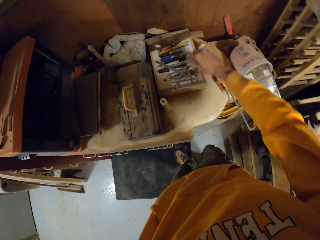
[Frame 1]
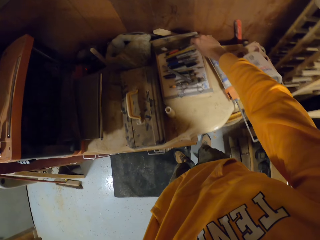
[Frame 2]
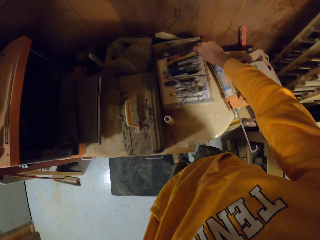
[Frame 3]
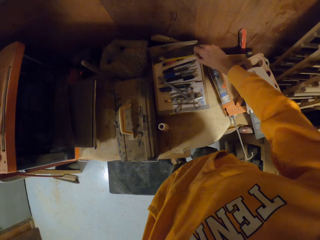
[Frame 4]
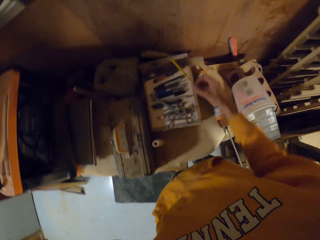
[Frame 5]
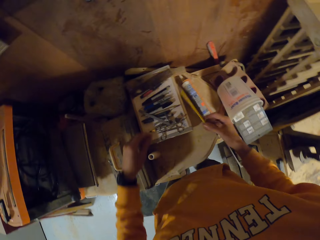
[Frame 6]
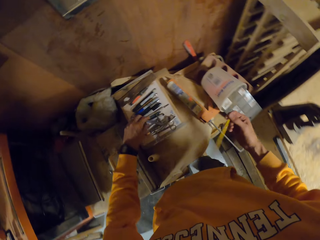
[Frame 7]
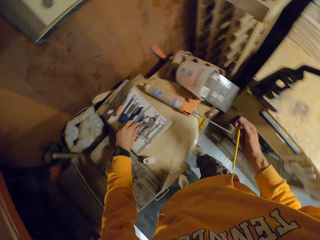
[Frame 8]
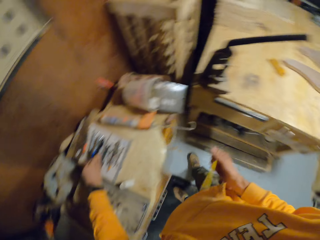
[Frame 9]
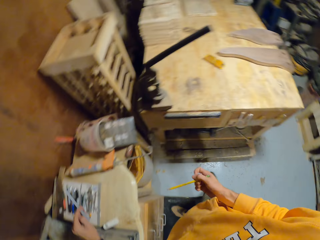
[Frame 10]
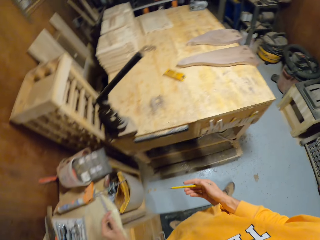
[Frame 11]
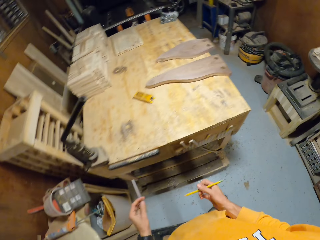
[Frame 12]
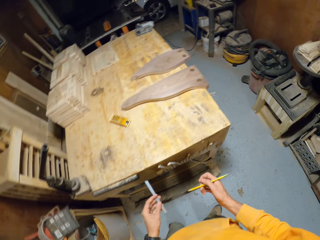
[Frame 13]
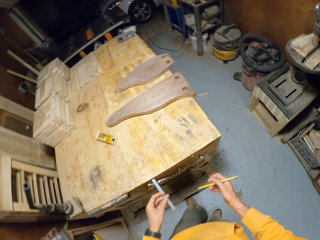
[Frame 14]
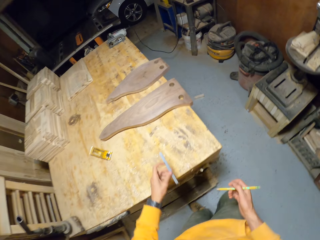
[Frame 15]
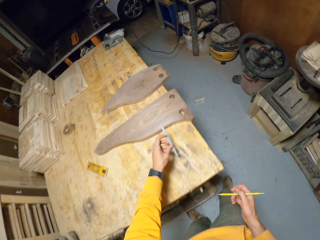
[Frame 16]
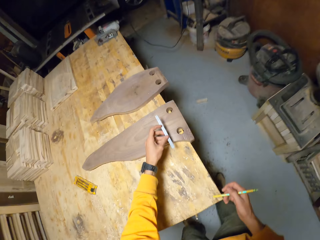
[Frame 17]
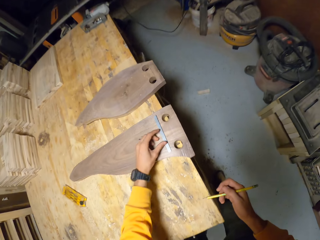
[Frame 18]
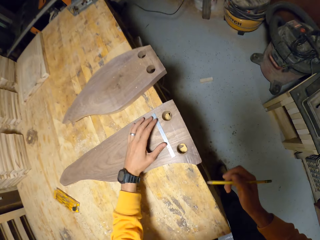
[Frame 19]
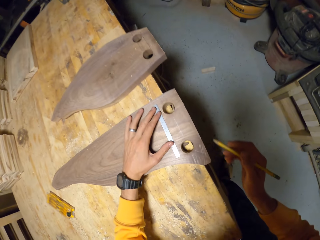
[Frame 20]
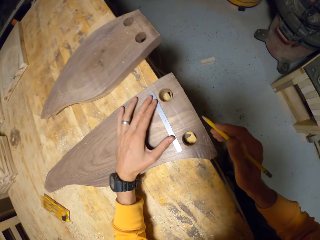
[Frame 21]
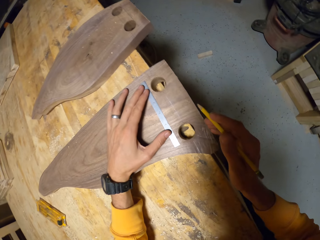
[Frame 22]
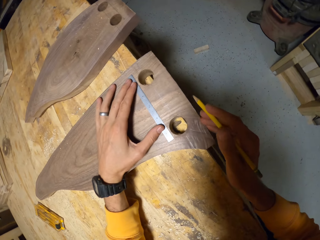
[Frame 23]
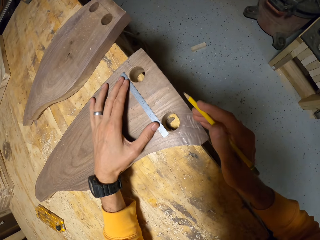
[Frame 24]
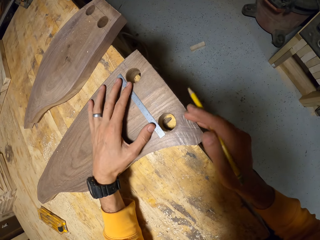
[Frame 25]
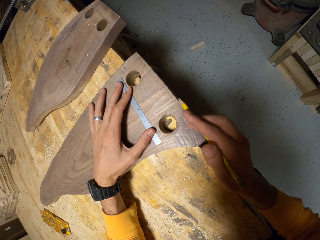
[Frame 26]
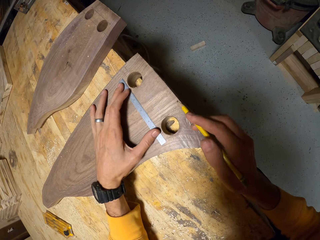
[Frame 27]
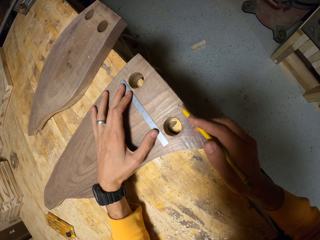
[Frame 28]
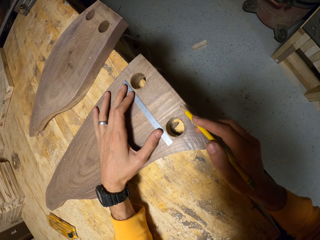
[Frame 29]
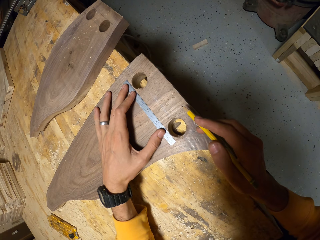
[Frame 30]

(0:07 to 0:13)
The camera wearer picks a pencil from a drawing tool set with his right hand. He picks a steel ruler from the drawing tool set with his right hand. He puts the steel ruler on a wood work with his left hand.

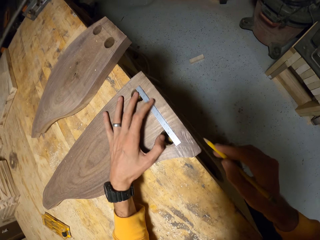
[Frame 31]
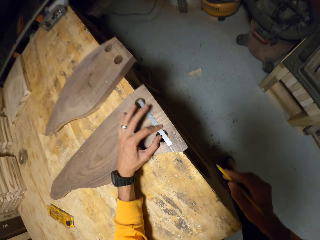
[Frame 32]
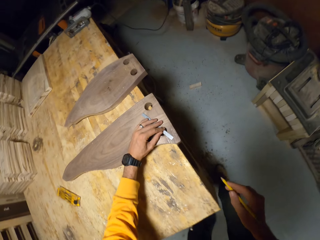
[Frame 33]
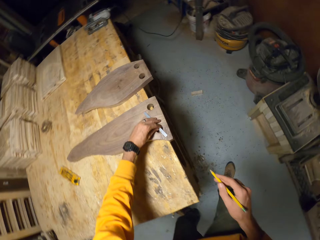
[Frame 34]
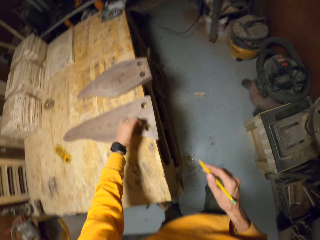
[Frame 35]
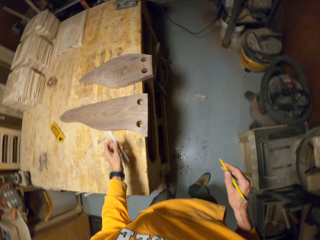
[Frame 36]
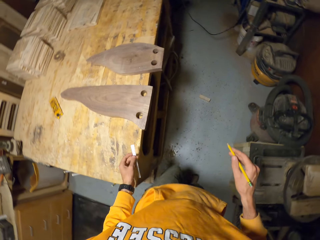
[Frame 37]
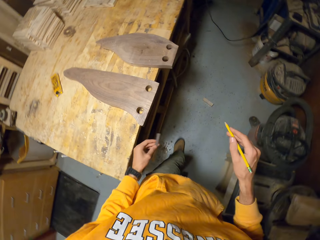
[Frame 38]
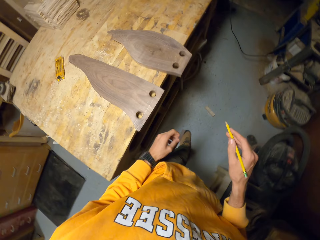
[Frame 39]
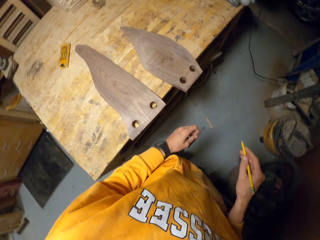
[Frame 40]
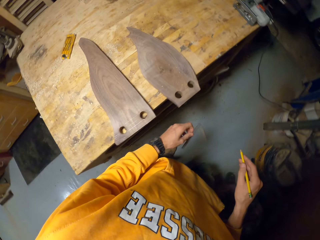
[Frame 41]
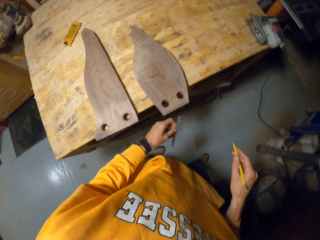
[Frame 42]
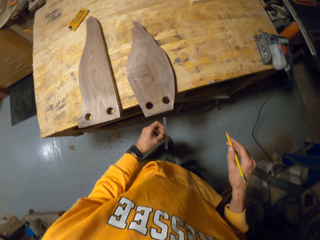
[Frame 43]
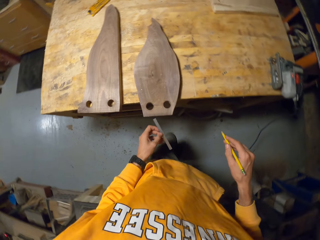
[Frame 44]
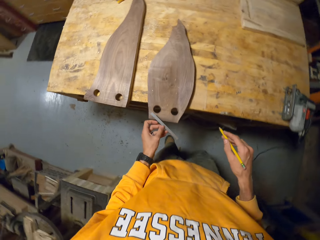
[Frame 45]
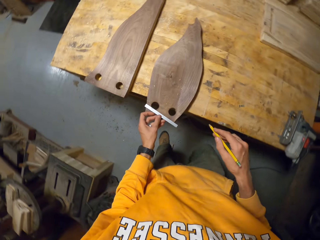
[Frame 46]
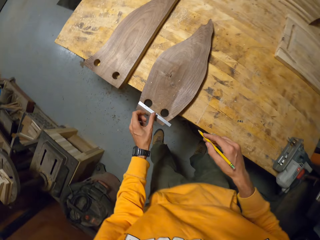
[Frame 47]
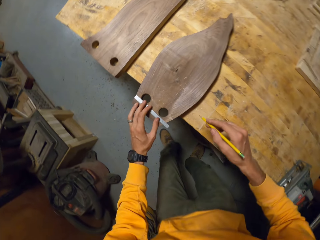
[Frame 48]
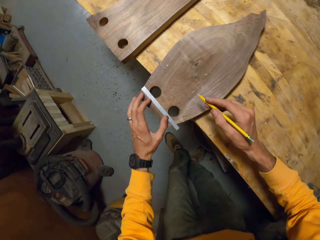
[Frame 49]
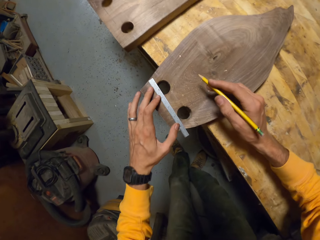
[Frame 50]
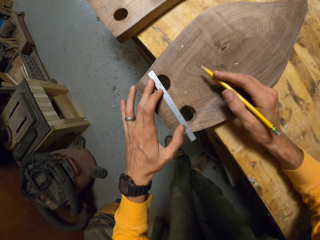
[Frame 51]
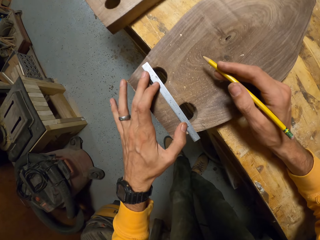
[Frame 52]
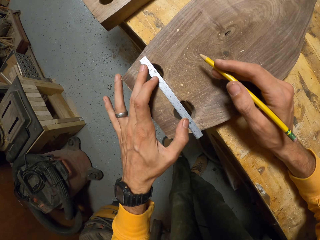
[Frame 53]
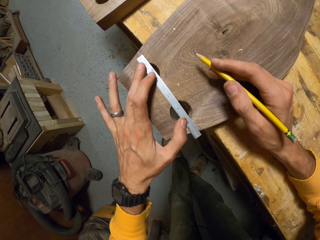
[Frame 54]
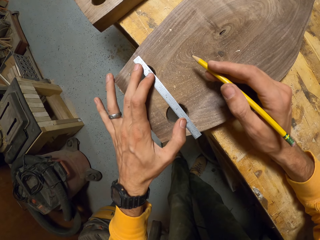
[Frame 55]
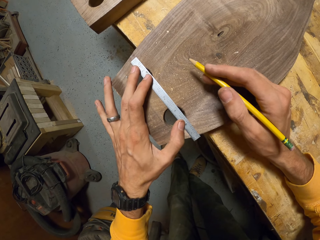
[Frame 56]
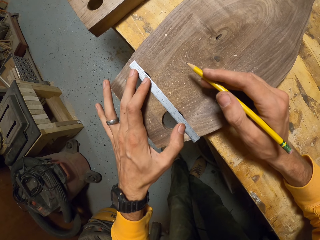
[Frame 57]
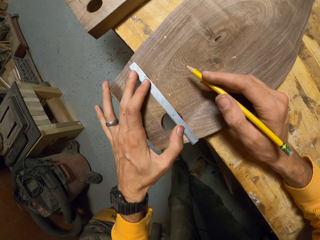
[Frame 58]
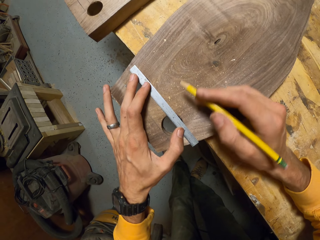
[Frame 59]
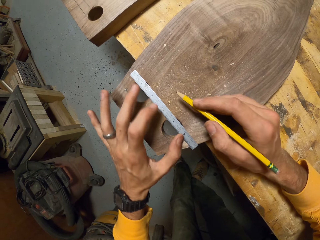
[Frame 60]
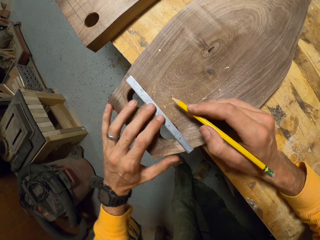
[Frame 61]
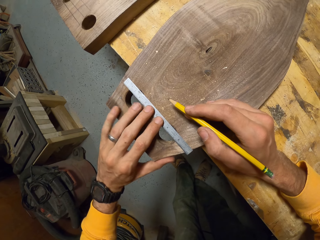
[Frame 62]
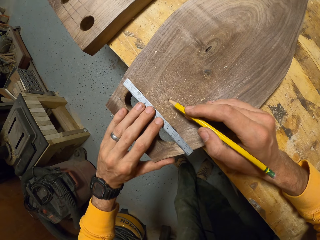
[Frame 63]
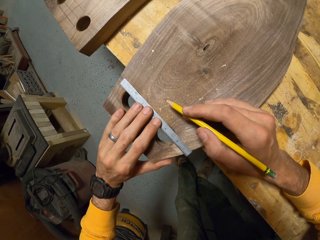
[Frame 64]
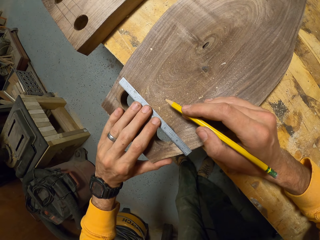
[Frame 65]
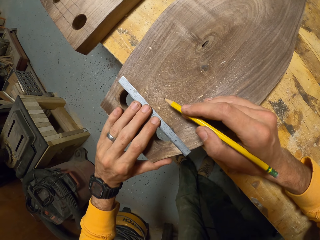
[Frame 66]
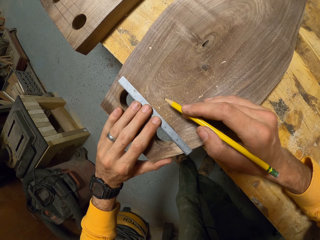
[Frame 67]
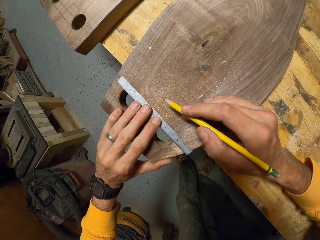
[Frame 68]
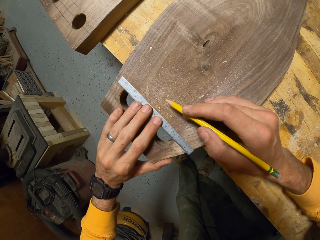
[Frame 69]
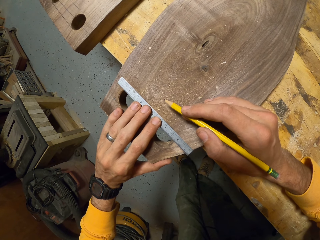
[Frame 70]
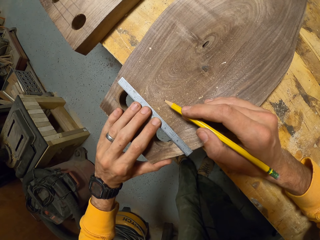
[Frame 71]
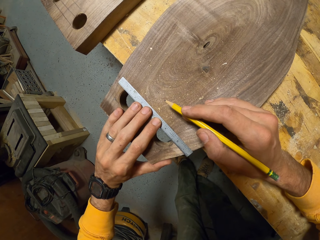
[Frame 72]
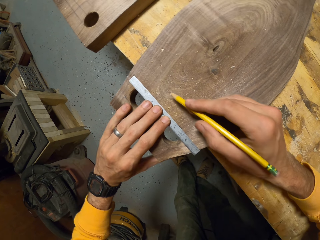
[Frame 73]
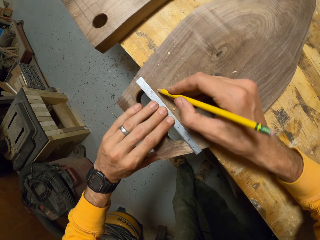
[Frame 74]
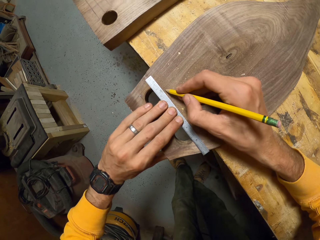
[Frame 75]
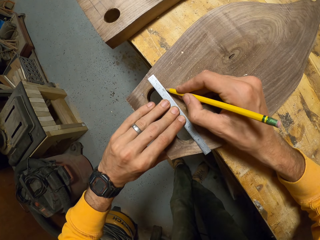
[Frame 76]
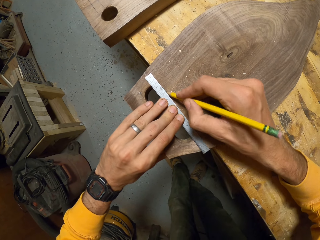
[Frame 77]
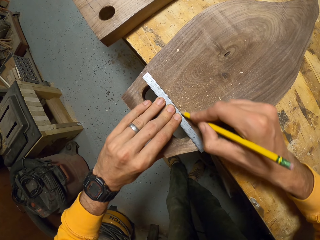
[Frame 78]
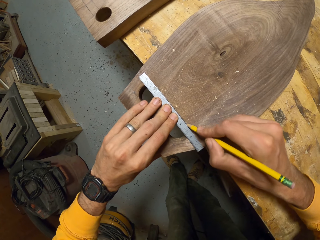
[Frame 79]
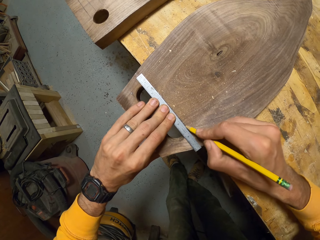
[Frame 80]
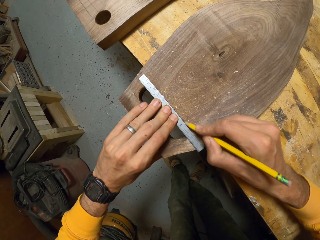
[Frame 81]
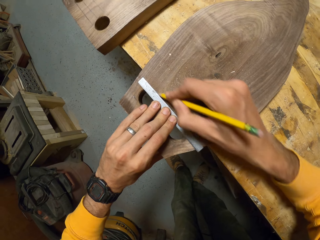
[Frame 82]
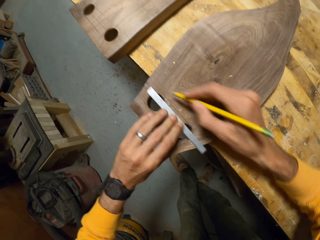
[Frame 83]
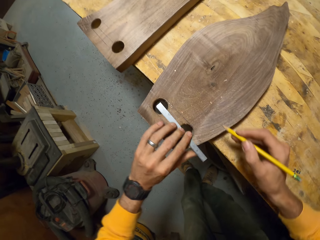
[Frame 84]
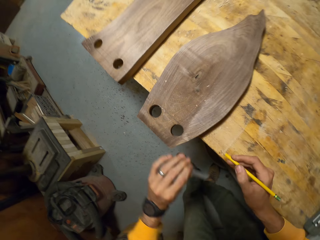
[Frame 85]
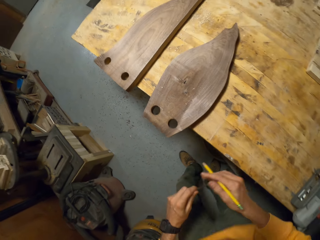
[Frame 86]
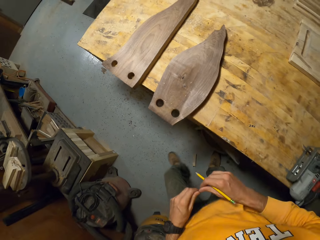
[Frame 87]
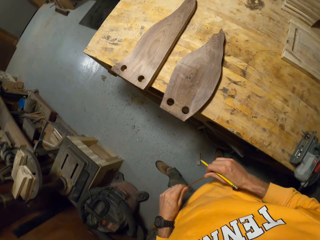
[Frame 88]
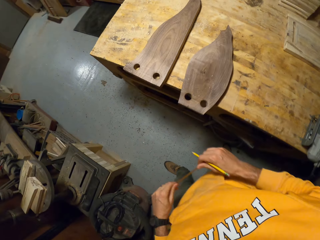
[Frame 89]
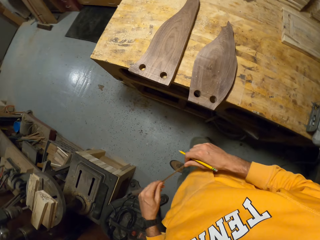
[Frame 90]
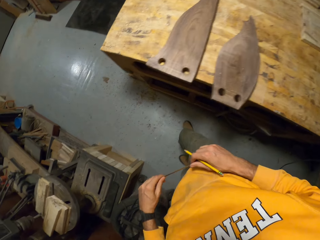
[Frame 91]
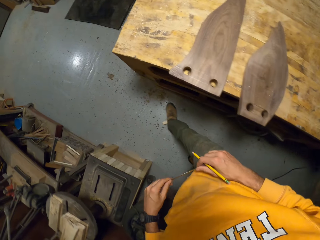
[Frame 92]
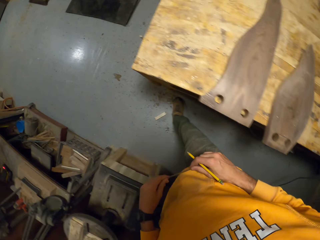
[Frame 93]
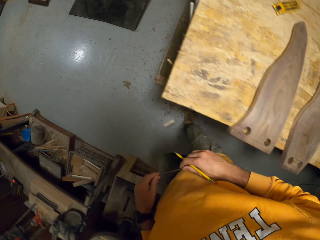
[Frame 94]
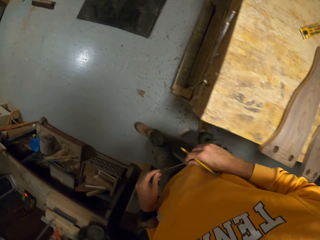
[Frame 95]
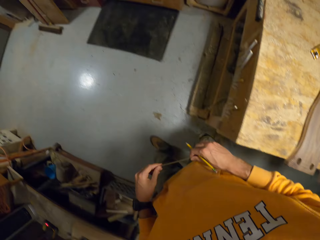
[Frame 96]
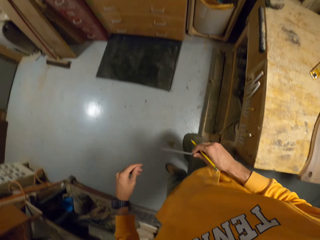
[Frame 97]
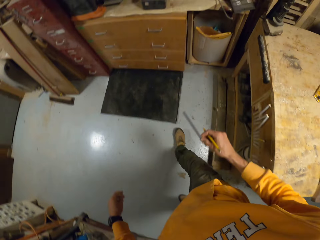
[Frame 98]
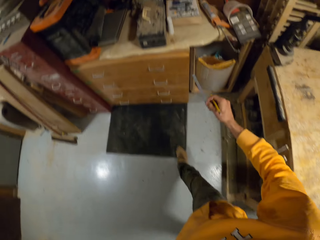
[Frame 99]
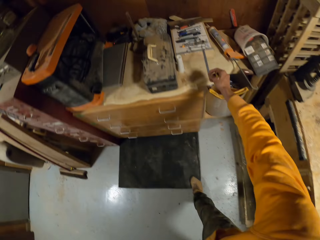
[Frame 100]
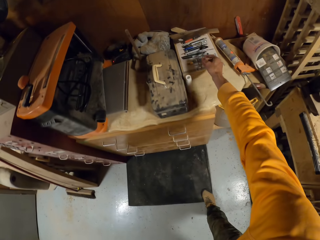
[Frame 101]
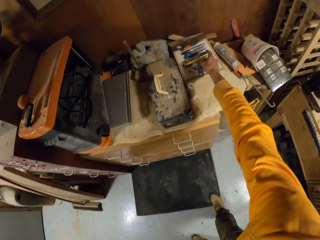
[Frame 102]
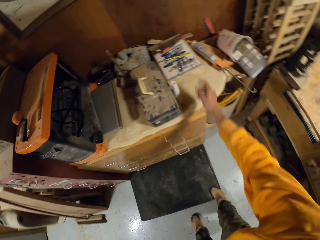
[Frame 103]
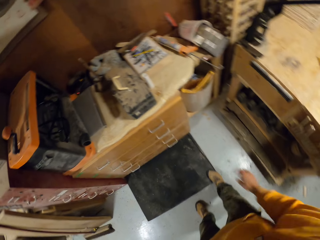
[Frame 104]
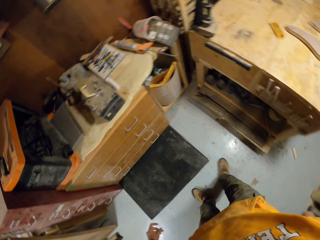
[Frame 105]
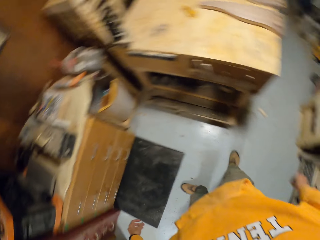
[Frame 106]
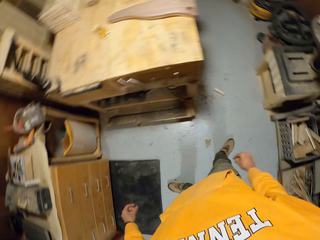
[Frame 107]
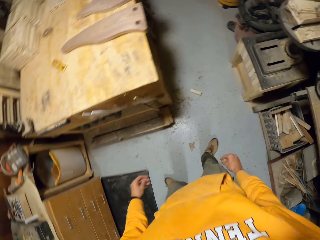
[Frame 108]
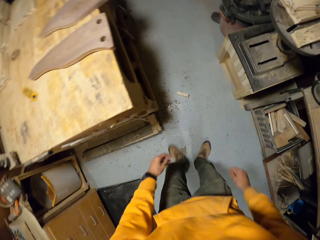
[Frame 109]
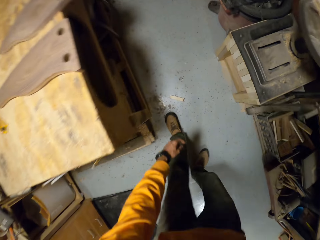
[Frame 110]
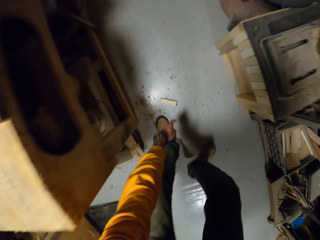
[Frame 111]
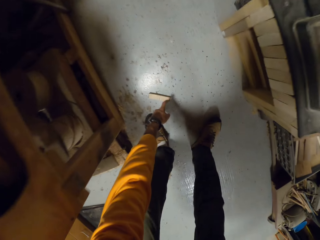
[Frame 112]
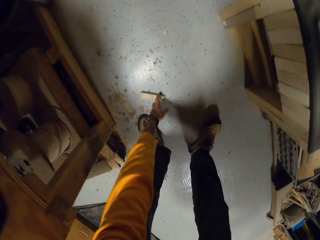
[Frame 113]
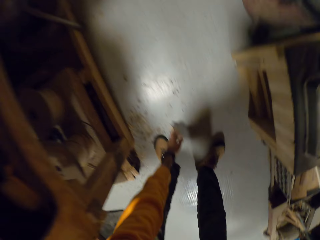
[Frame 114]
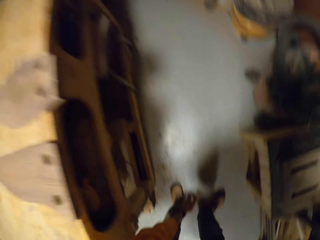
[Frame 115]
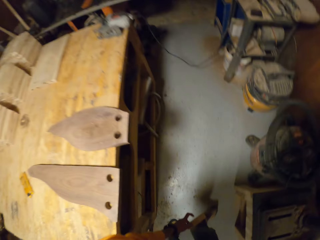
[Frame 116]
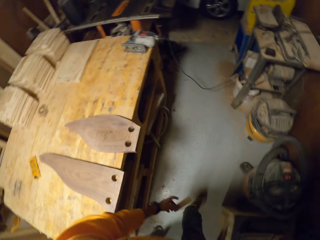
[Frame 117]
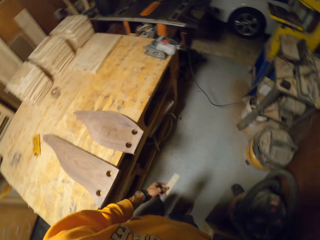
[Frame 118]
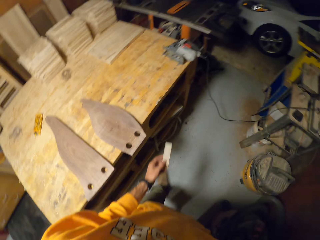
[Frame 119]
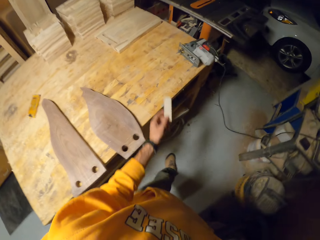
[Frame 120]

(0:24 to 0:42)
The camera wearer picks the steel ruler on the wood work with his left hand. He walks around the workshop. He puts the steel ruler on a second wood work with his left hand. He adjusts the steel ruler on the second wood work with his left hand. He draws a line on the second wood work with the pencil in his right hand. He picks the steel ruler on the second wood work with his left hand. He holds the steel ruler with his hands. He walks around the workshop. He drops the steel ruler and pencil on the drawing tool set with his right hand. He picks a piece of wood on the floor with his left hand.
